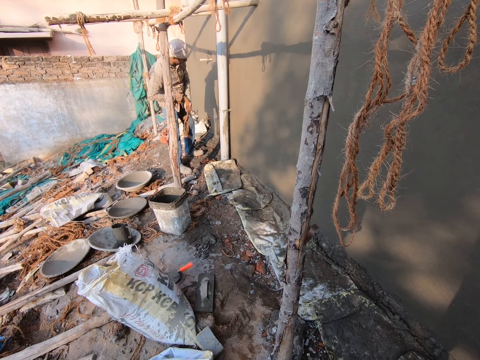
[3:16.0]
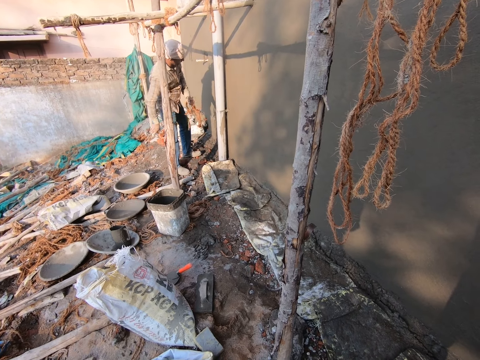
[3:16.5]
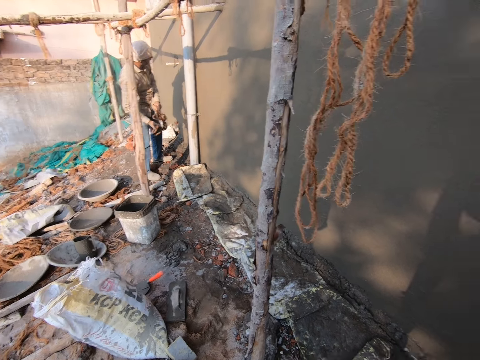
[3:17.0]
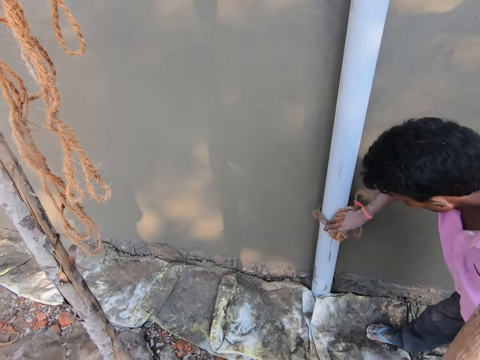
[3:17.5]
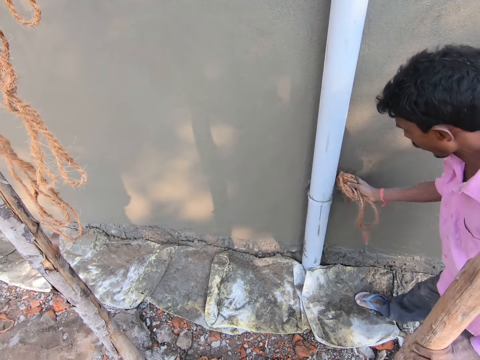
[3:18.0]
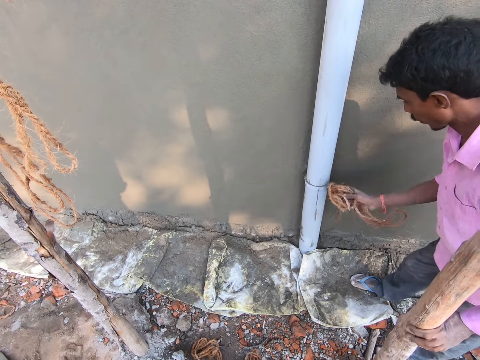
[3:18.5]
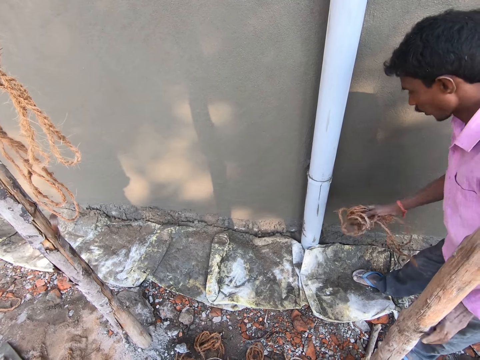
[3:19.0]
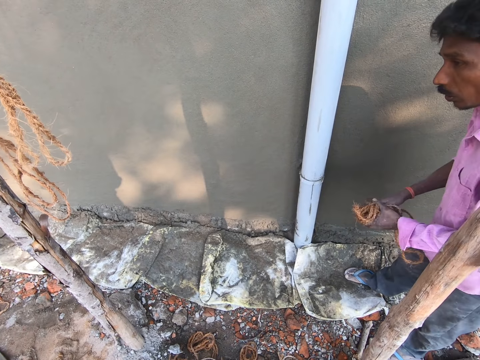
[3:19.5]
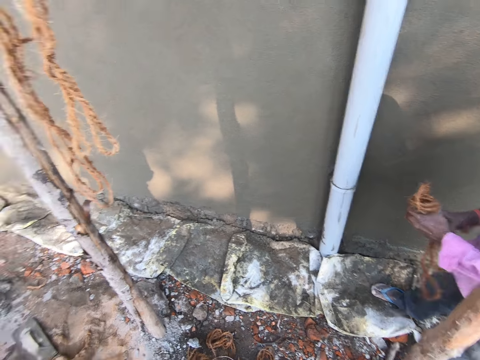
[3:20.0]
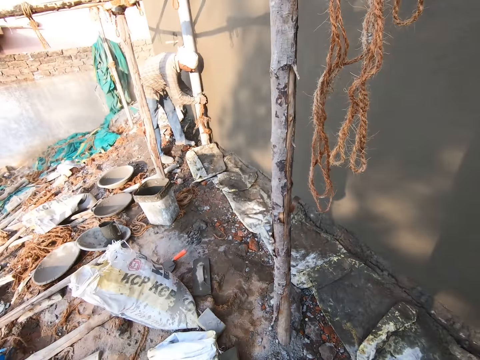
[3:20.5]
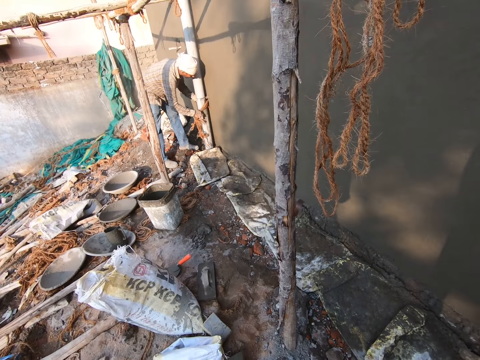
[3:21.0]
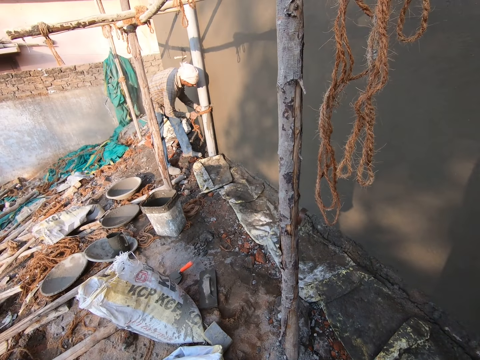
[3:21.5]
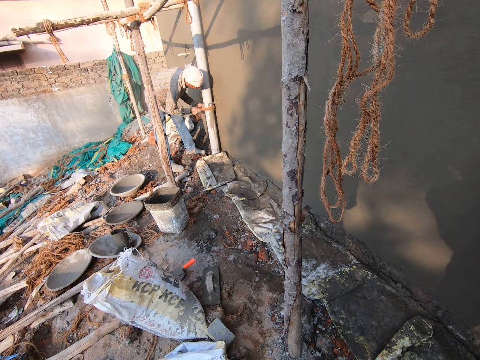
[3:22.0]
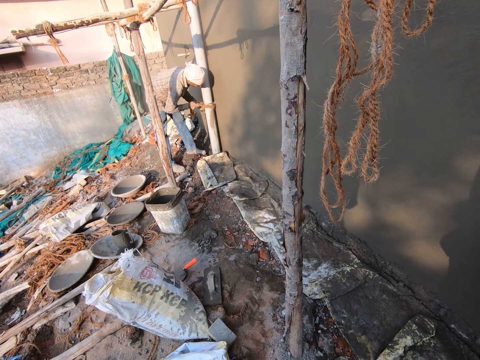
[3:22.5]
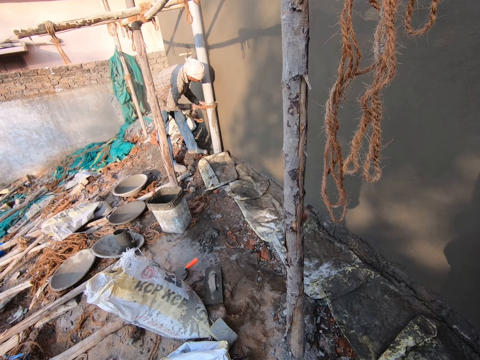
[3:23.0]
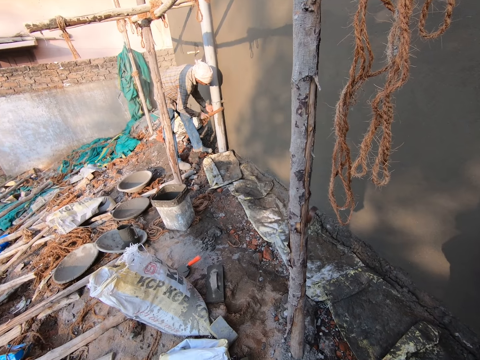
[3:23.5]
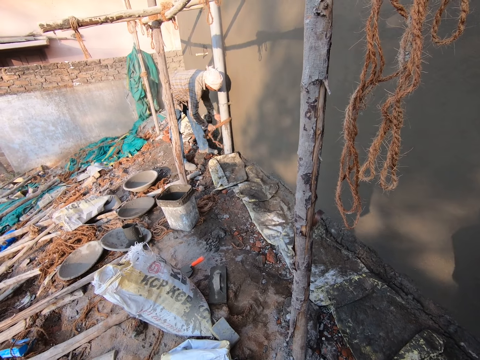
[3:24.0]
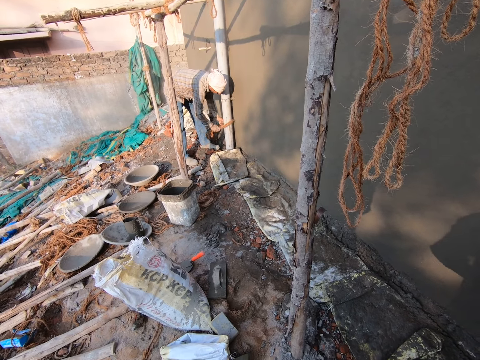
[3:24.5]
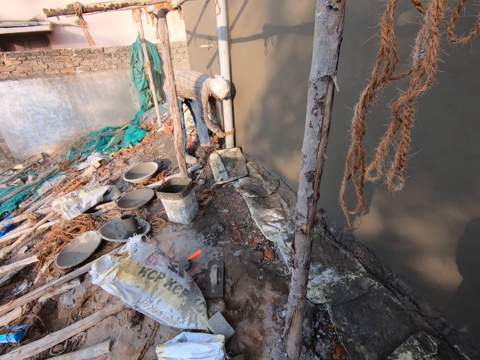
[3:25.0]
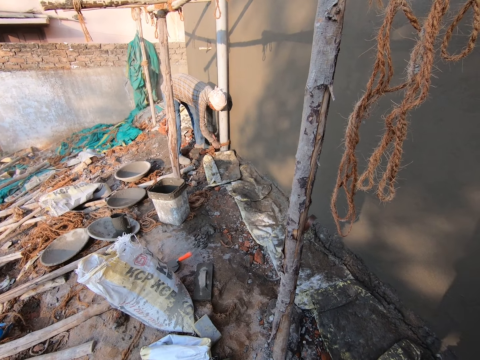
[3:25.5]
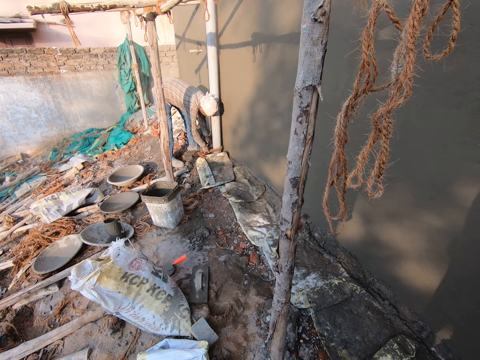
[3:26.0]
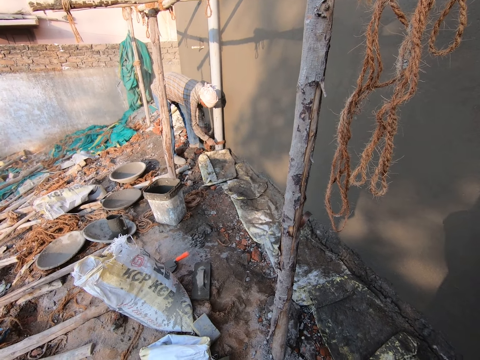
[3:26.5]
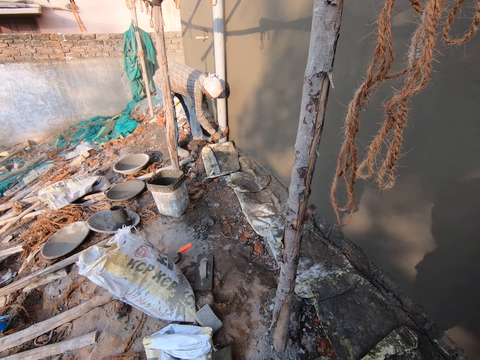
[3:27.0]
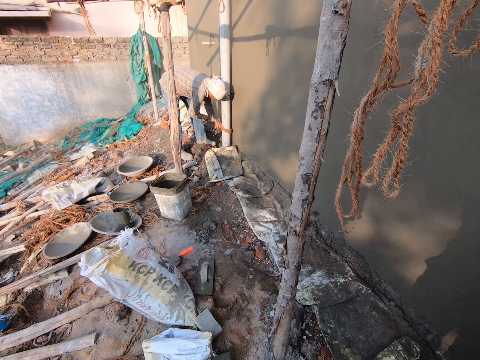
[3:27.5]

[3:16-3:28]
A man holds the rope with his left hand. Another man rubs the pipe with the rope in his right hand. The other man holds the rope with his left hand. The first man holds the rope with both hands. A person interacts with another person. The first man rubs the pipe with the rope in both hands.

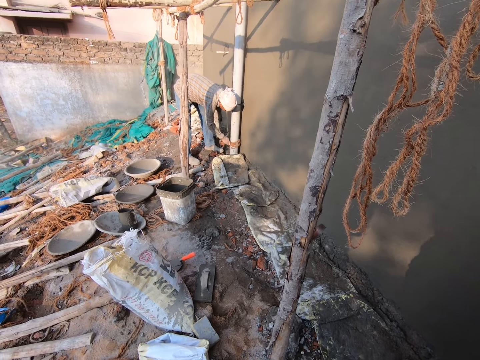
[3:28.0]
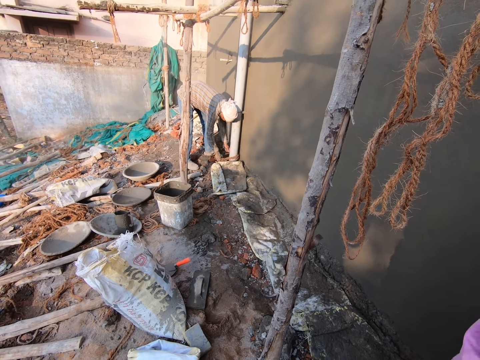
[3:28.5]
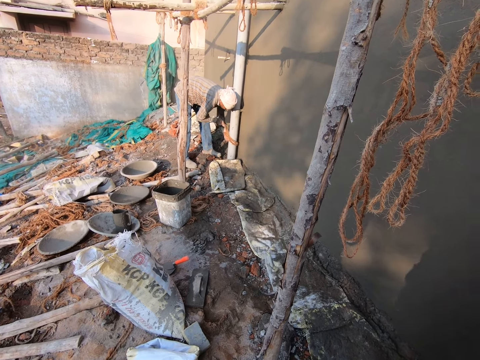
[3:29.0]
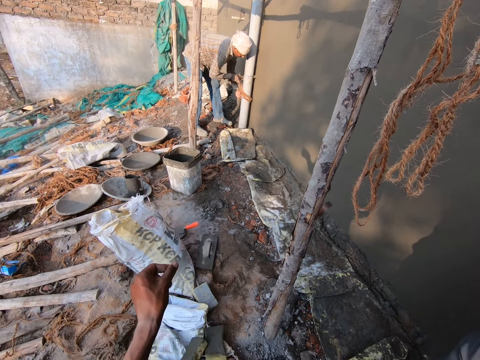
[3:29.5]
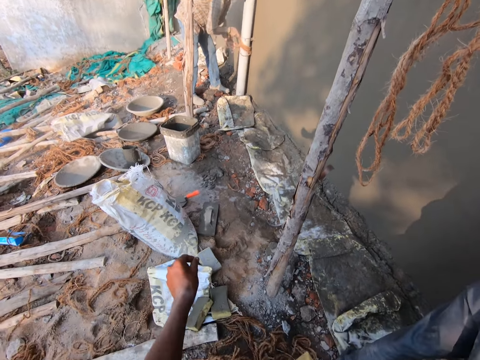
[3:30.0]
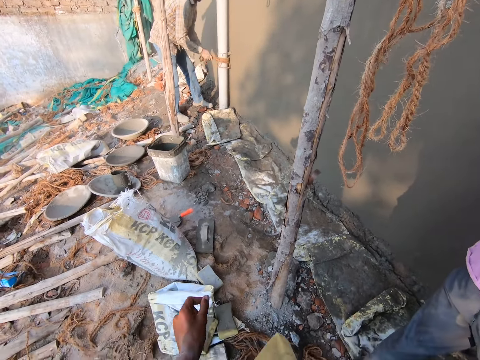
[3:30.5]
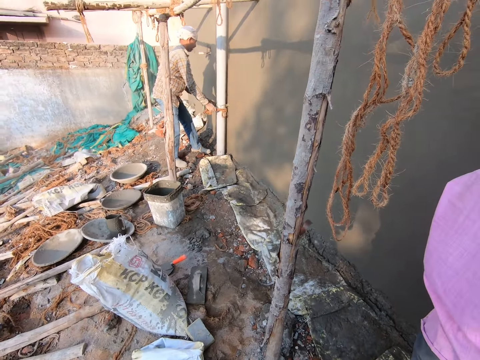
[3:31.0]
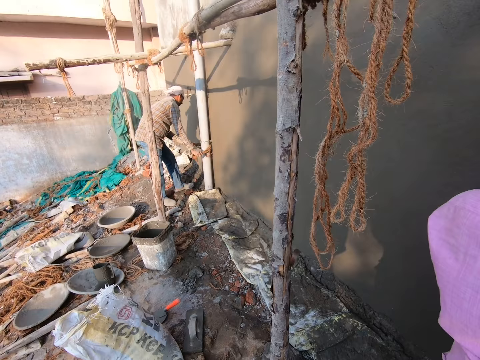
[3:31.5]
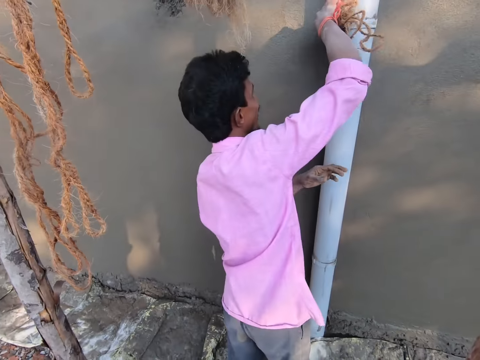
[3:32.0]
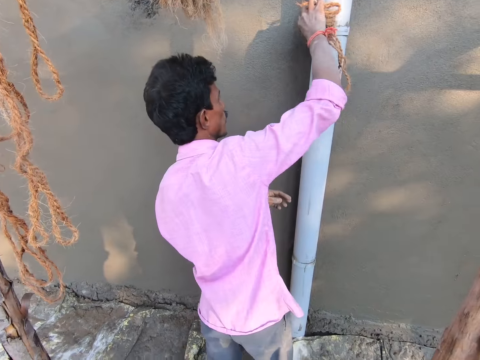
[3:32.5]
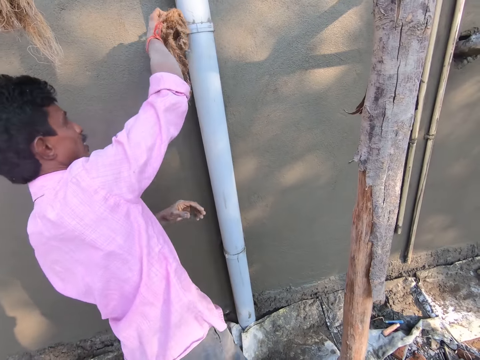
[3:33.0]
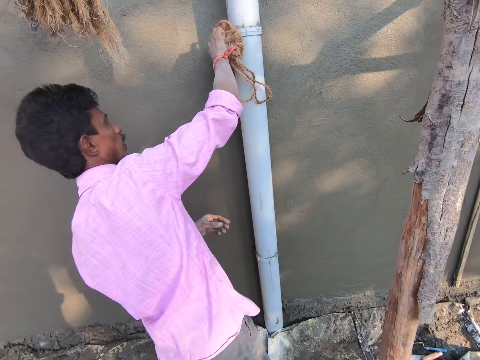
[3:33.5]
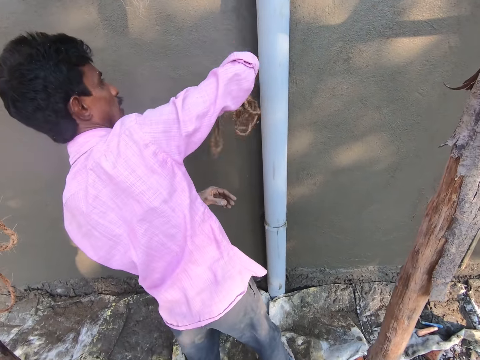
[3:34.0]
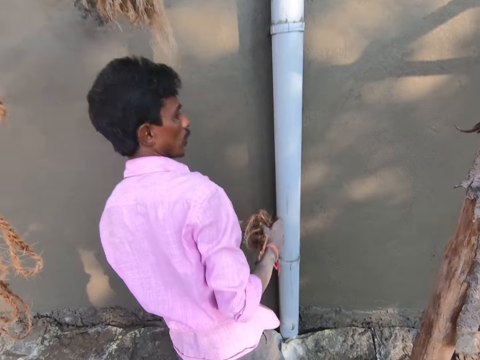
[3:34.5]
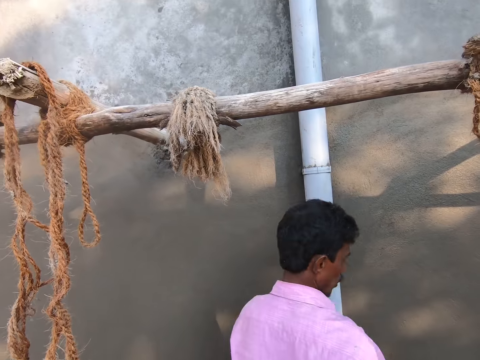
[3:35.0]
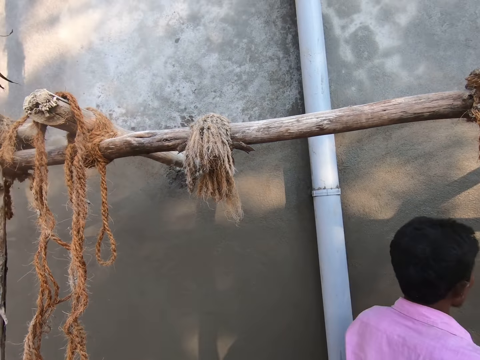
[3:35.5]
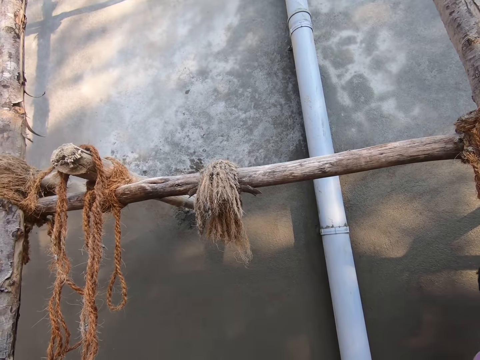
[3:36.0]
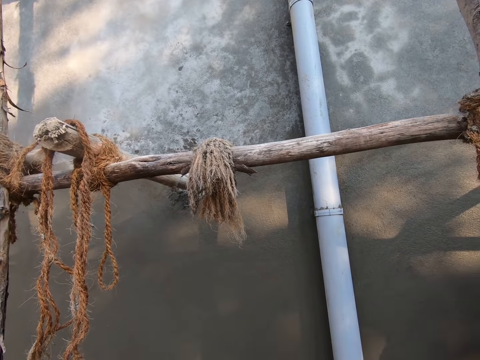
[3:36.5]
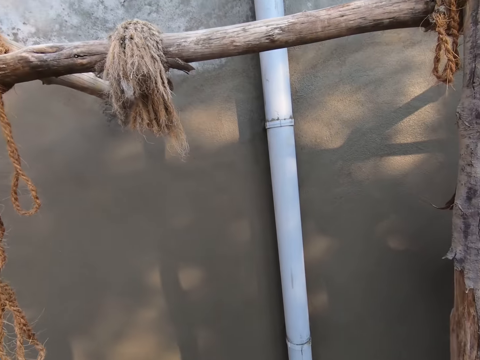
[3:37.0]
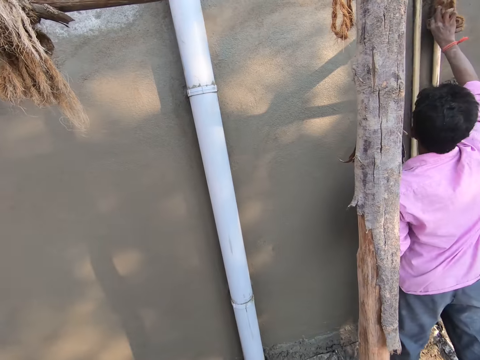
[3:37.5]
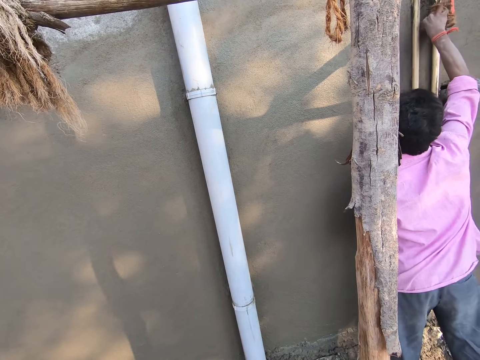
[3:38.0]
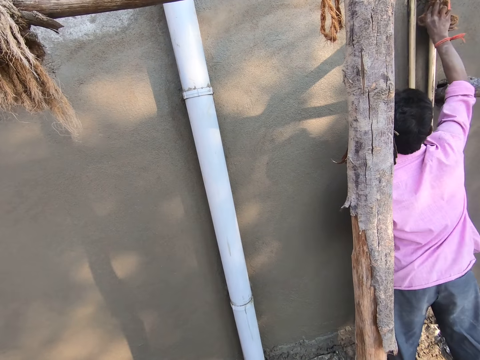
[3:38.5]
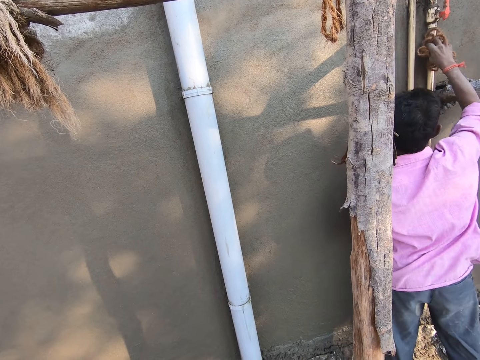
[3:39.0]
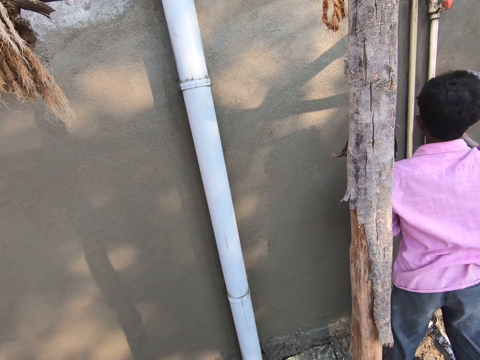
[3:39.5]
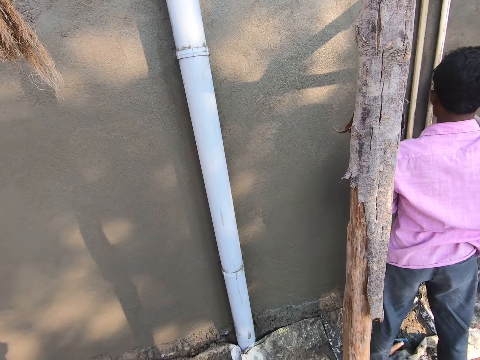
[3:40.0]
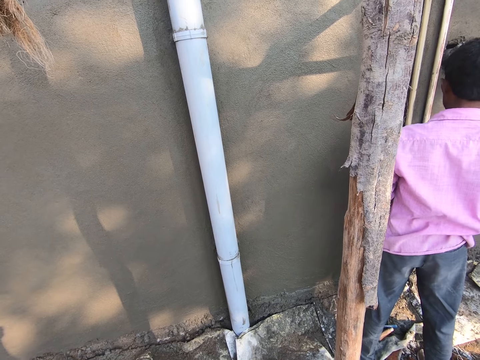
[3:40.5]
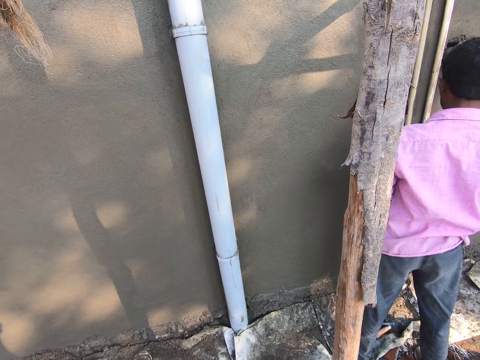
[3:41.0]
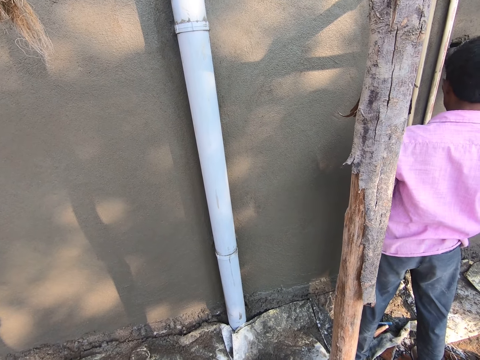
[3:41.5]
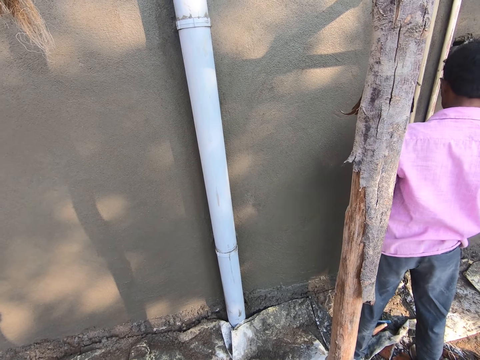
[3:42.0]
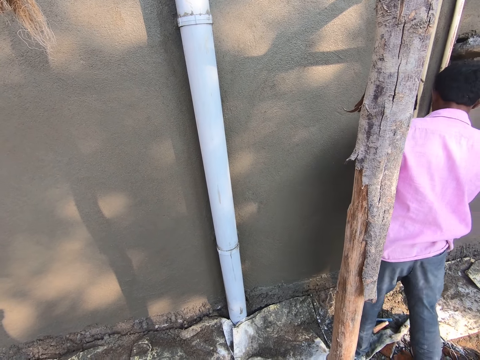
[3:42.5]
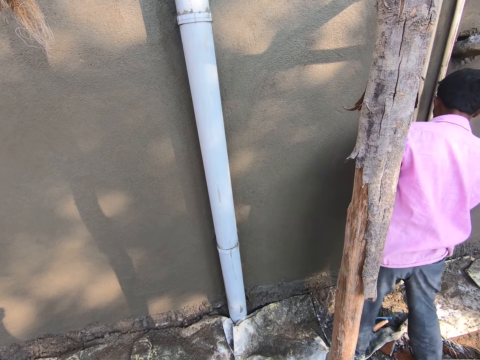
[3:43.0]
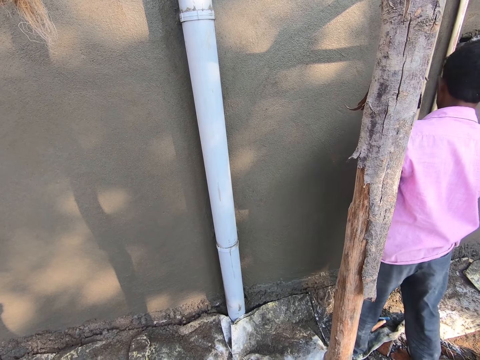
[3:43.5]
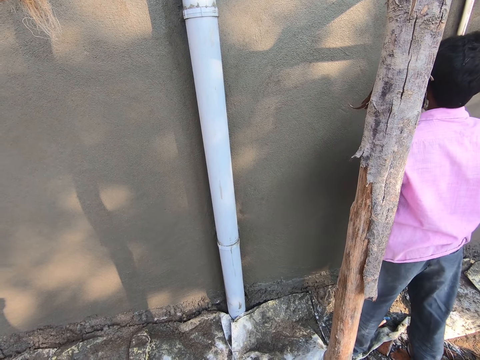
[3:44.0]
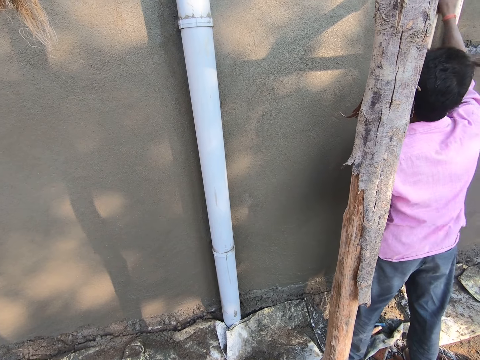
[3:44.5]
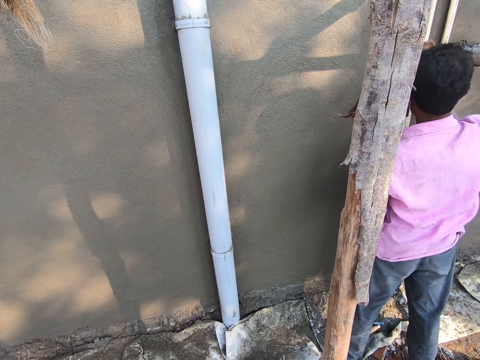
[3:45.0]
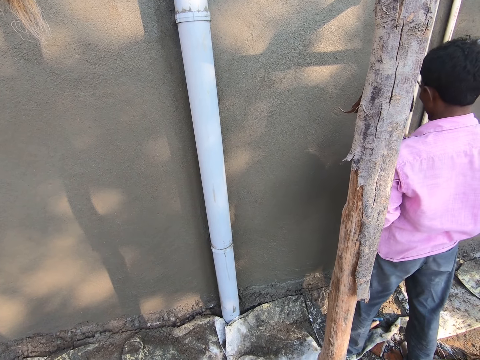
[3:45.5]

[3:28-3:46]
The camera wearer raises his left hand. A man cleans the pipe with the rope in his right hand. The man cleans a cane with the rope in his right hand. The man wipes the pipes with the rope.
